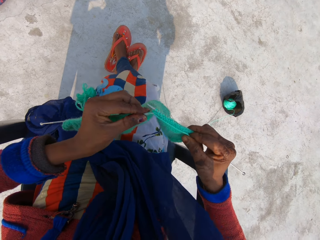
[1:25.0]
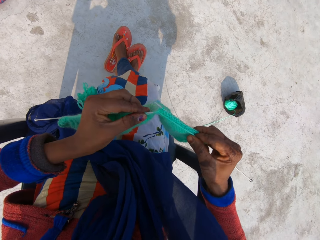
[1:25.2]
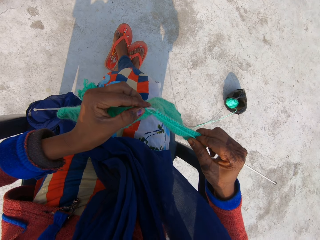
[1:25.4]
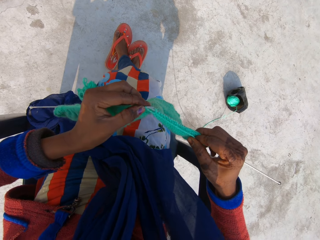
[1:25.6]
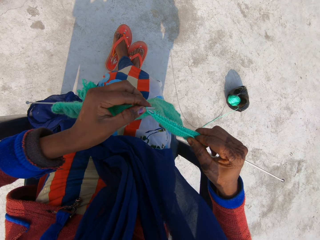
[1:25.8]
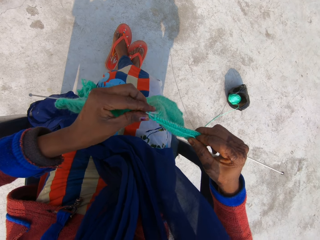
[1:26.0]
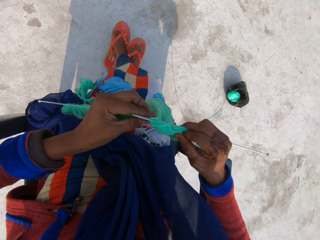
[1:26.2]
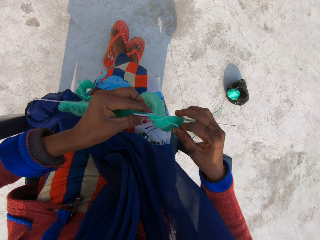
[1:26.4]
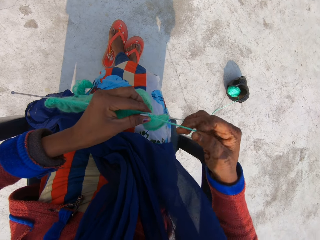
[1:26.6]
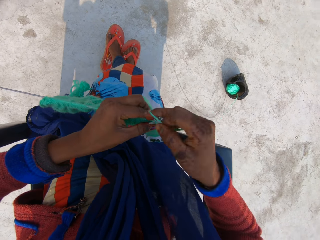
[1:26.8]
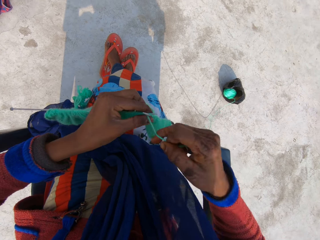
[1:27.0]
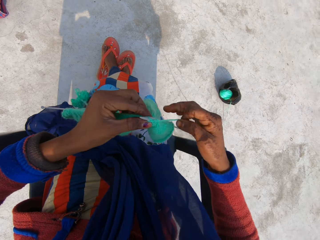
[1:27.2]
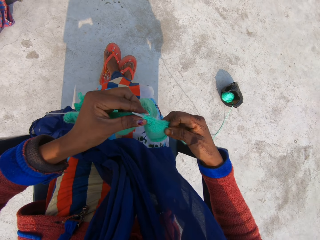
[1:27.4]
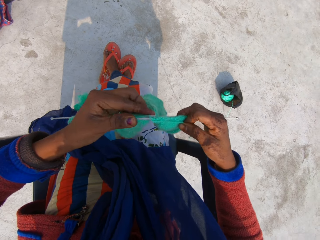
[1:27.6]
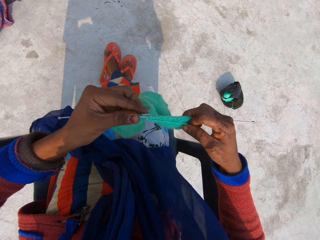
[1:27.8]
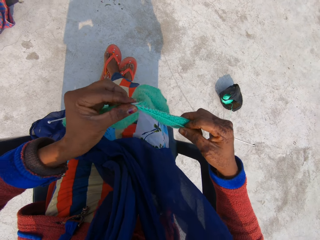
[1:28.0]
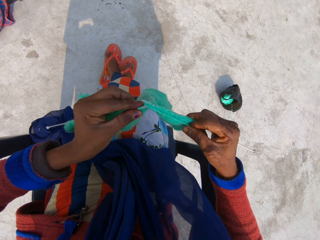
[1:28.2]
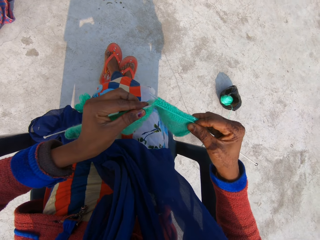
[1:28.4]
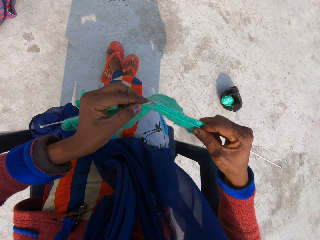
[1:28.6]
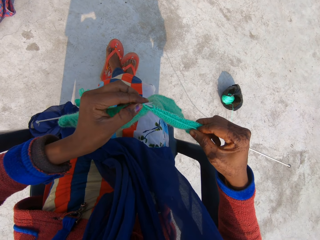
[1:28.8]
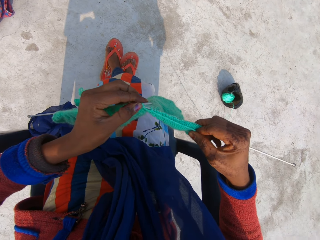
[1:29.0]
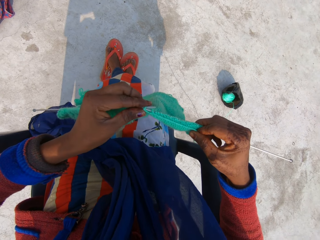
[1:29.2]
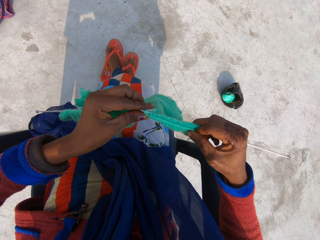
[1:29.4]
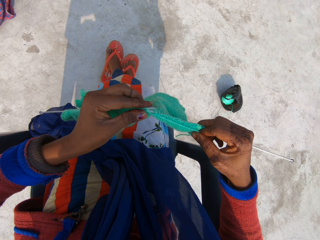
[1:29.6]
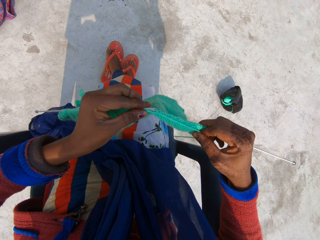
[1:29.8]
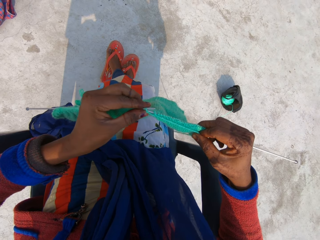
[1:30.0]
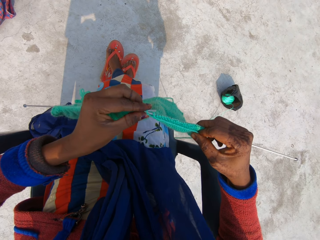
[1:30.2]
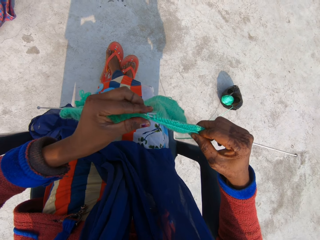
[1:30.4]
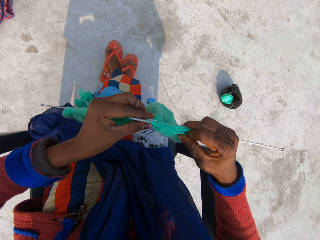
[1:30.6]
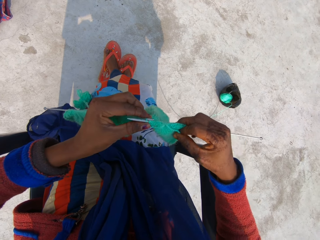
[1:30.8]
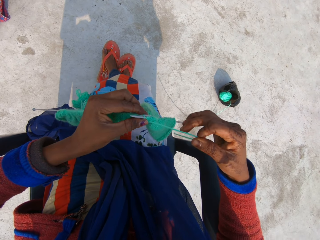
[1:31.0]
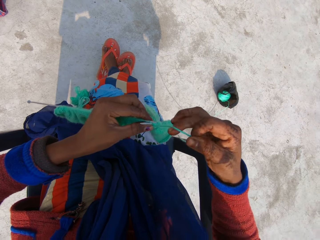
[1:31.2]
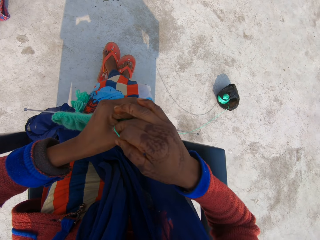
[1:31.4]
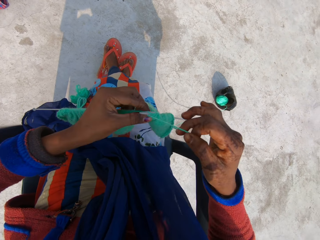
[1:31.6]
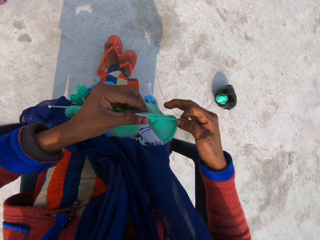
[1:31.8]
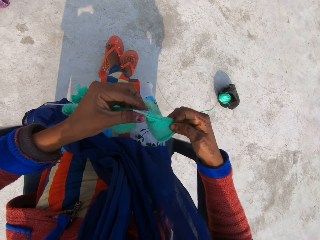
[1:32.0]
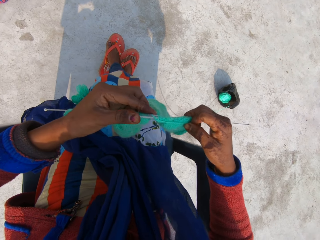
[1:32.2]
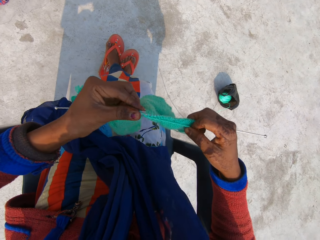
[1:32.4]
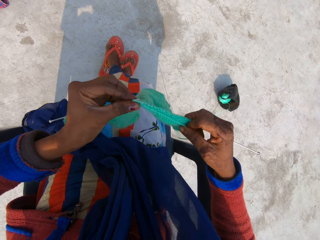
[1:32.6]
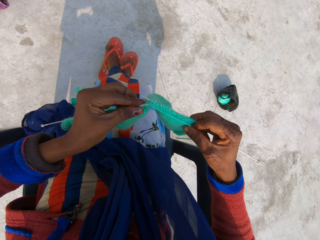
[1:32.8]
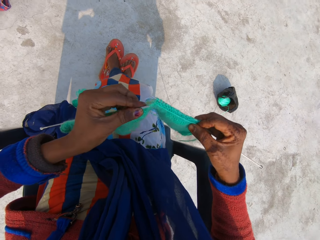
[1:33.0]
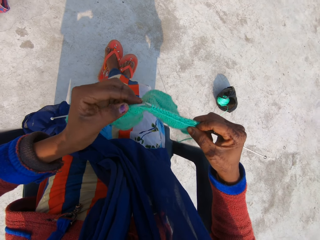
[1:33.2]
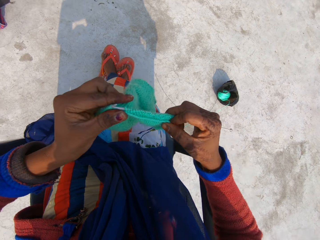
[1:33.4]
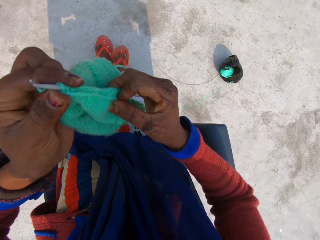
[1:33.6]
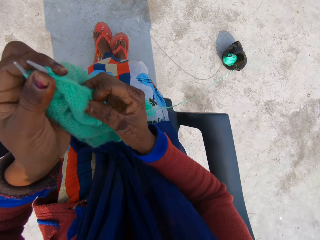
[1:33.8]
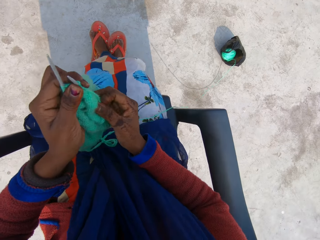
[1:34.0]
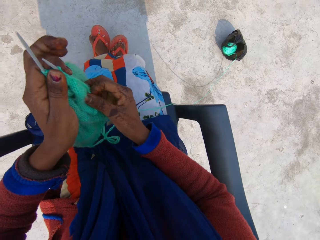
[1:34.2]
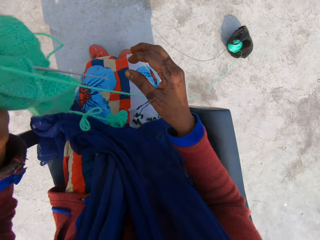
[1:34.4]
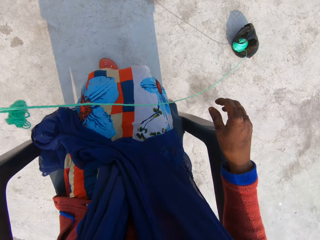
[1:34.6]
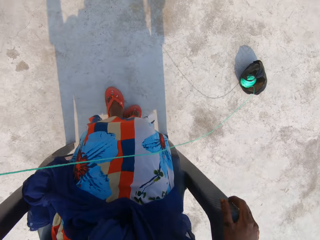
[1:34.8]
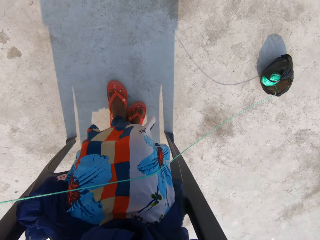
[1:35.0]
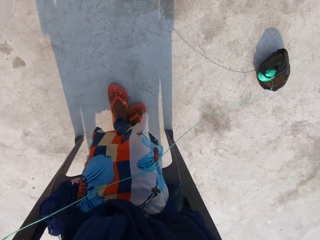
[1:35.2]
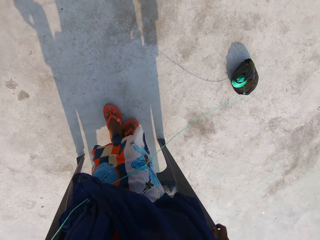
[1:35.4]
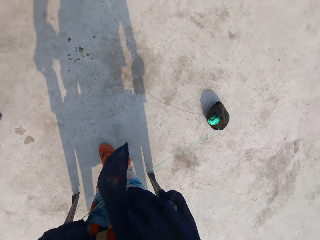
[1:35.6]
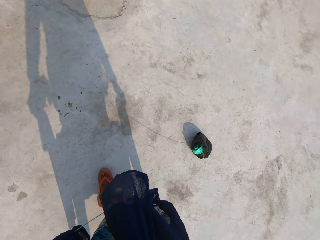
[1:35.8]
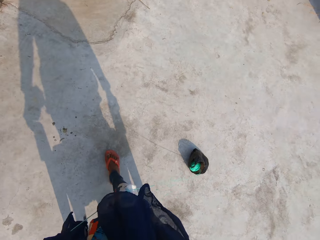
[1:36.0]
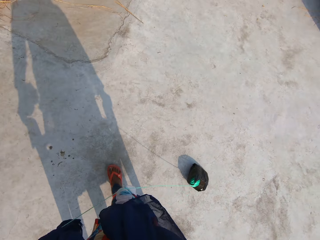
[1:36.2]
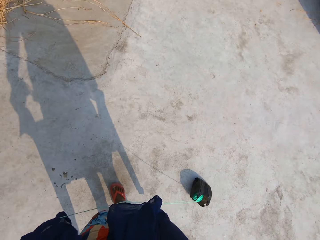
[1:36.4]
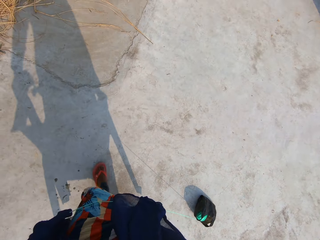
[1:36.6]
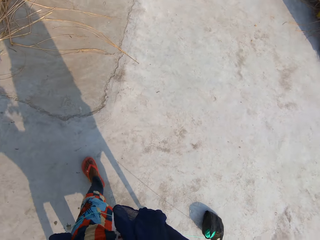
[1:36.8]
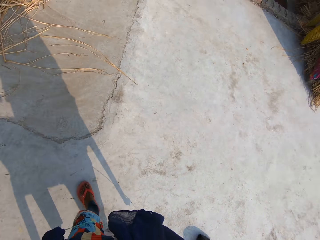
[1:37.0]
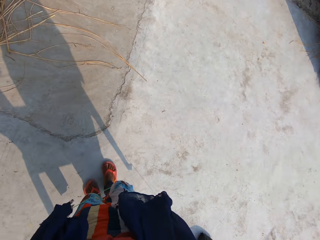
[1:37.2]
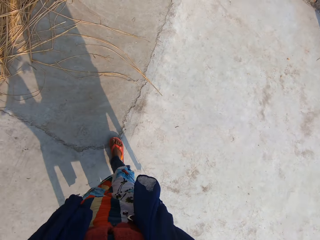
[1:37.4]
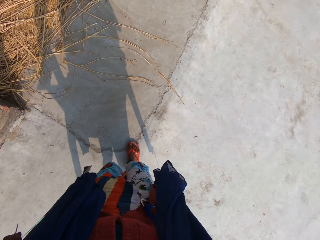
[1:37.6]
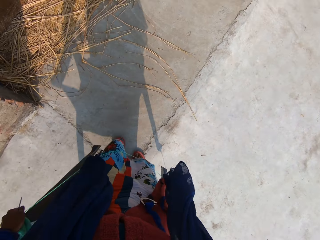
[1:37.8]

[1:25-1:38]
The camera wearer stands up. She holds the two knitting pins with her left hand. She carries her plastic chair forward. She lifts the plastic chair.

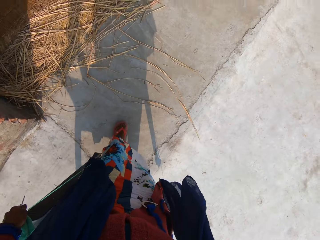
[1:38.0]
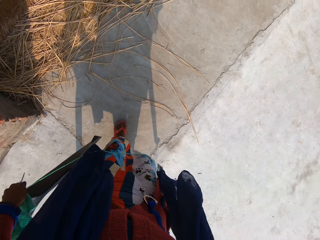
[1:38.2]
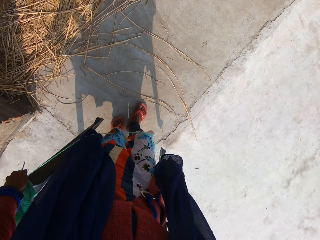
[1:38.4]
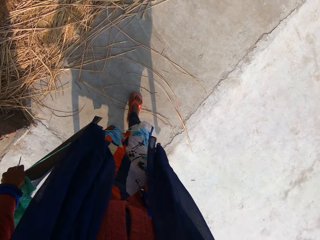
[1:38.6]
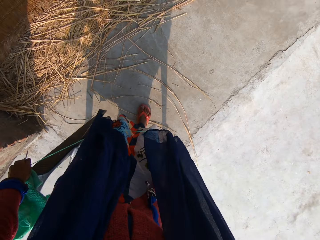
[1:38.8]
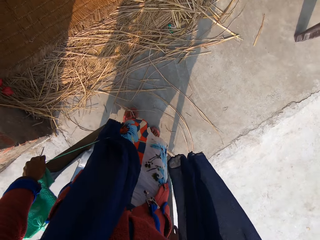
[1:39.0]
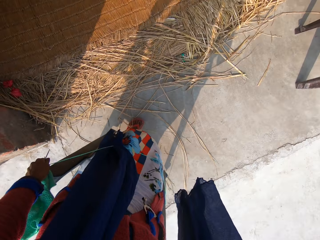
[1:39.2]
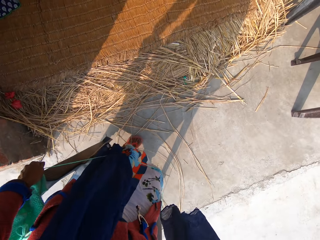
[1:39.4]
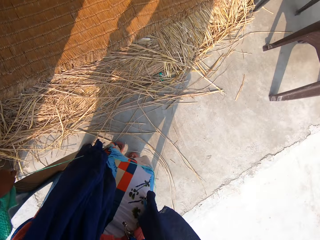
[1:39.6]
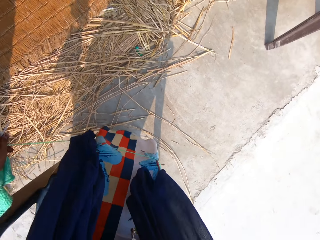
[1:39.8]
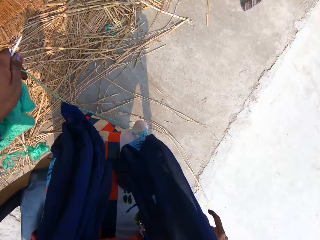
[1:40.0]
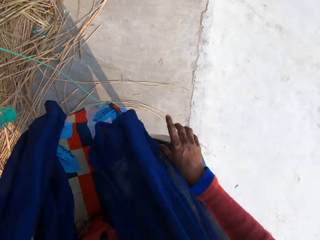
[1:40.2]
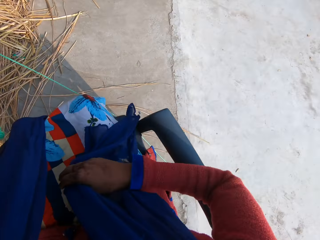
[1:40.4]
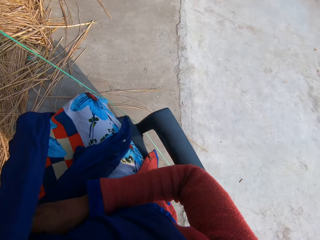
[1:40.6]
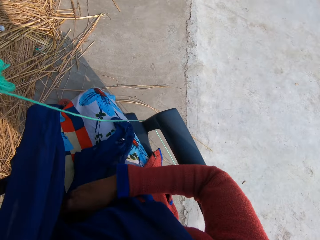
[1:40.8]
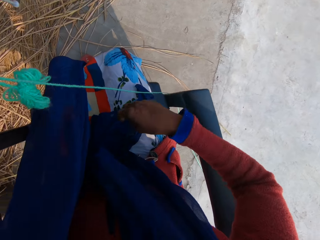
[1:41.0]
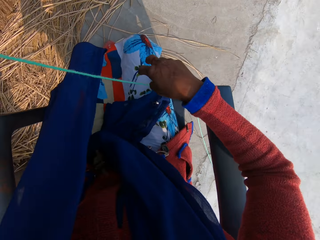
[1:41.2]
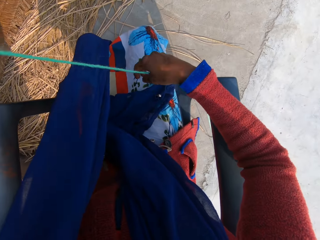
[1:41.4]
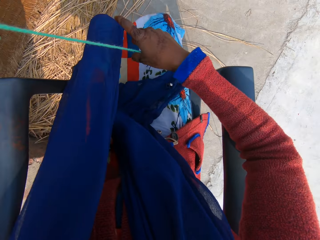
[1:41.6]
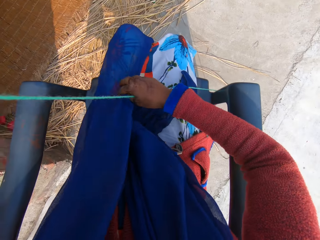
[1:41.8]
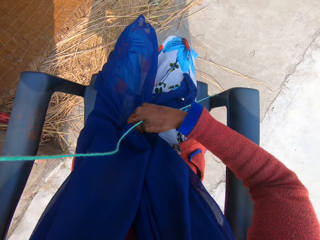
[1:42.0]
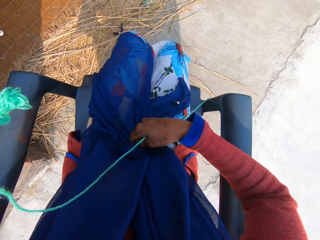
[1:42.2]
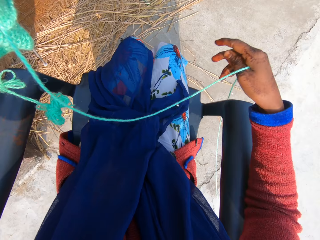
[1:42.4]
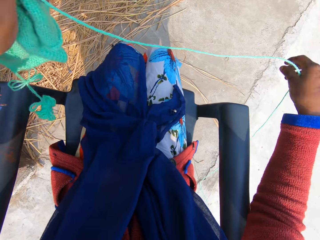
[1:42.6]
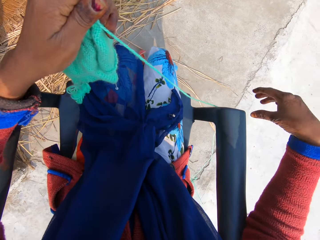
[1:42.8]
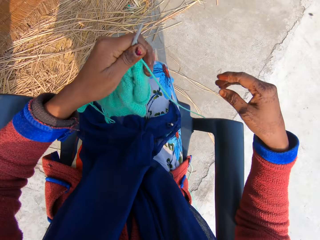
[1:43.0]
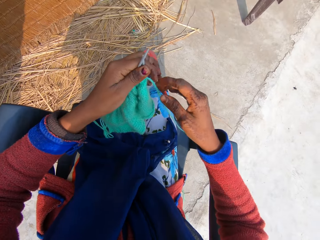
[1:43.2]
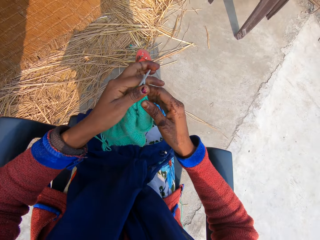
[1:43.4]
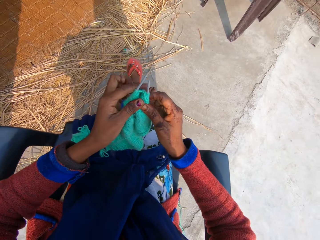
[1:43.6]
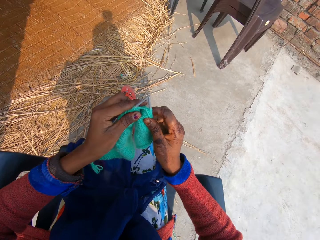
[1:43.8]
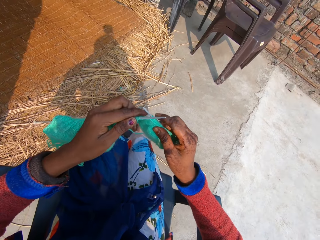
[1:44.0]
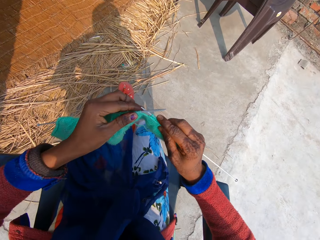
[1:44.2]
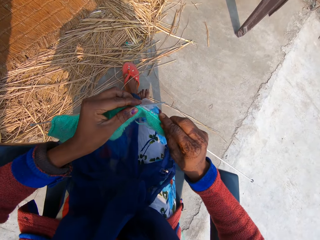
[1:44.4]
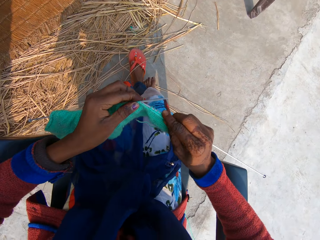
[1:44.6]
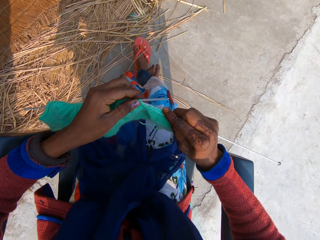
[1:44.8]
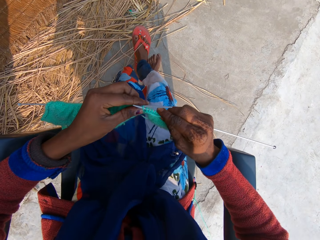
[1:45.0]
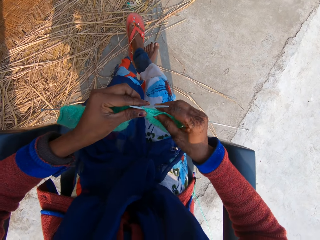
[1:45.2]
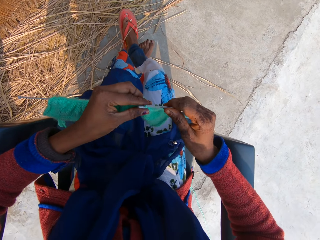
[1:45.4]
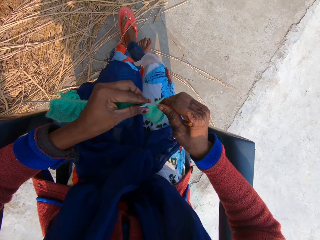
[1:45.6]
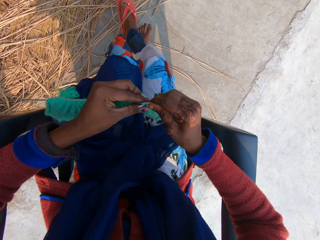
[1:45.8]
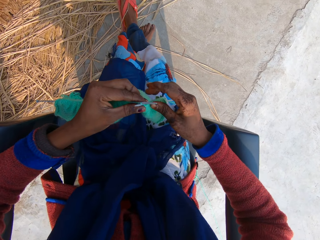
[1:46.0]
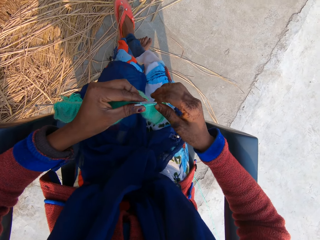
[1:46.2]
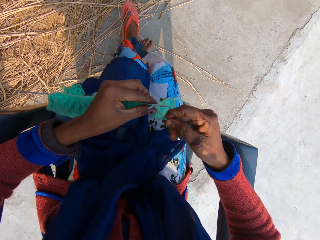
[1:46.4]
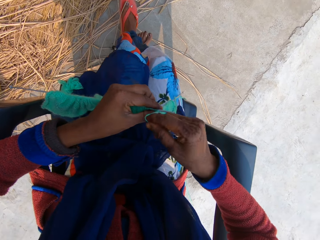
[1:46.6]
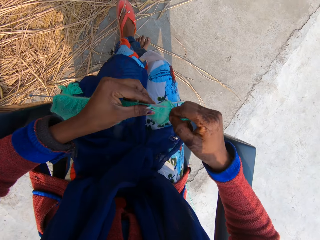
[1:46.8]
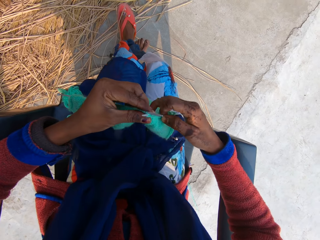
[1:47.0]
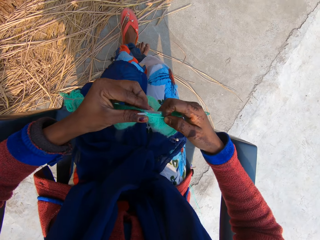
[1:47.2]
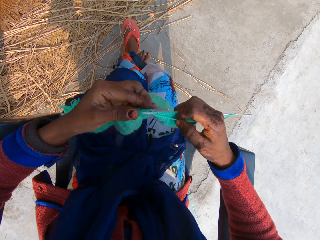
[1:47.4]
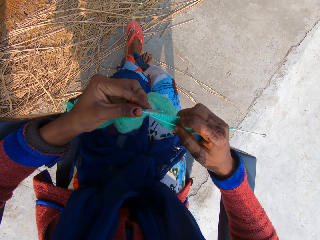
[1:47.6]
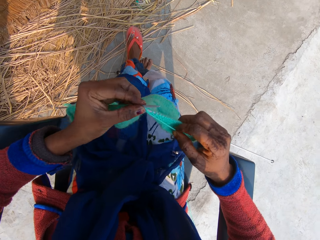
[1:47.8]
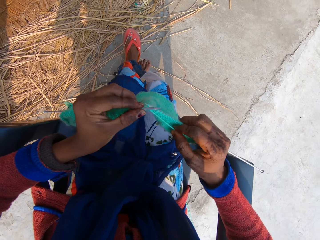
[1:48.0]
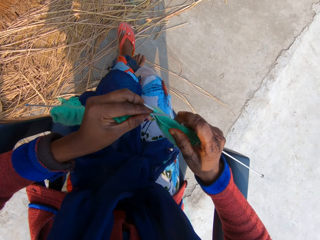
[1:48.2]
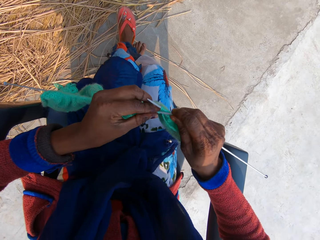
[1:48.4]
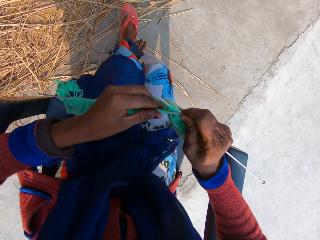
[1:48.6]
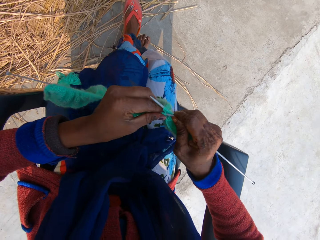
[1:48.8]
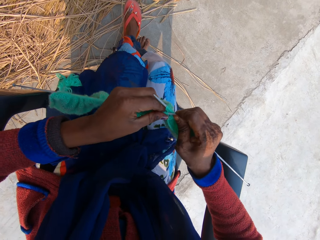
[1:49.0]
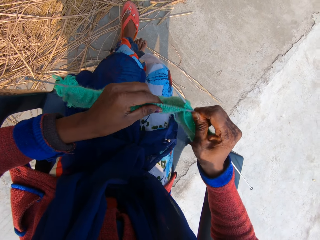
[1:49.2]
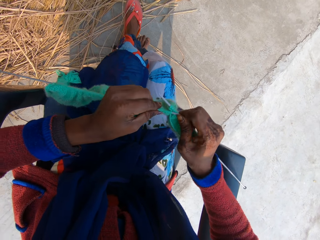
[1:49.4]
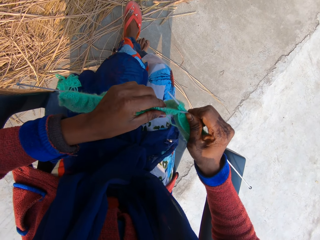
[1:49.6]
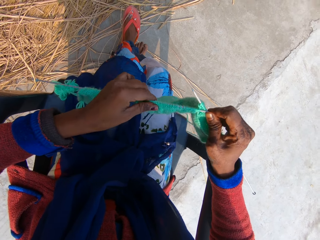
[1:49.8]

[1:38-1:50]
The camera wearer puts the plastic chair down. She sits on the plastic chair. She moves her scarf. She straightens the fabric. She knits the fabric with the knitting needle.
